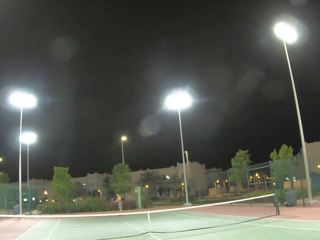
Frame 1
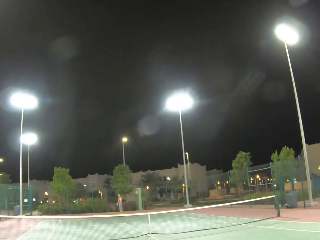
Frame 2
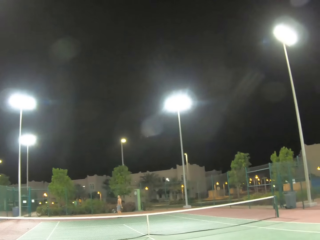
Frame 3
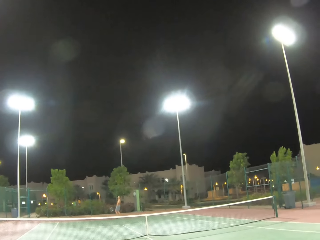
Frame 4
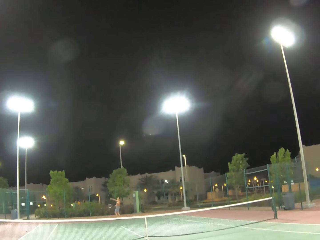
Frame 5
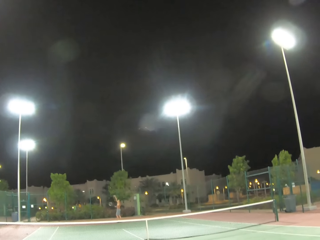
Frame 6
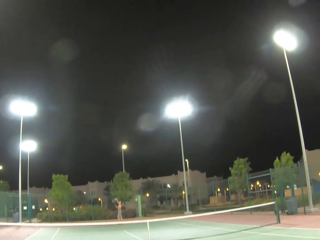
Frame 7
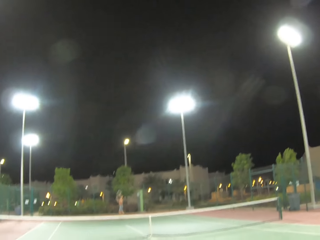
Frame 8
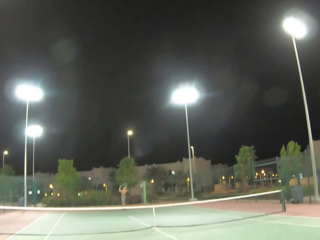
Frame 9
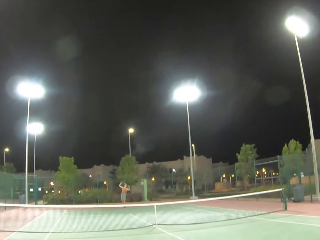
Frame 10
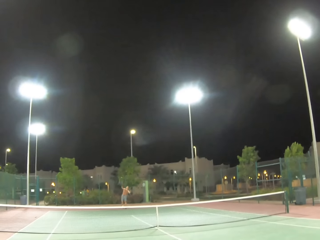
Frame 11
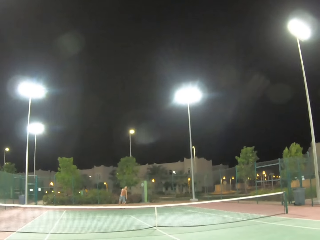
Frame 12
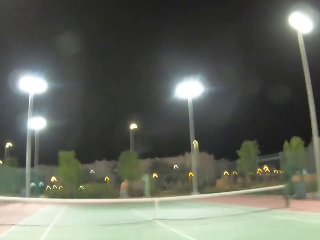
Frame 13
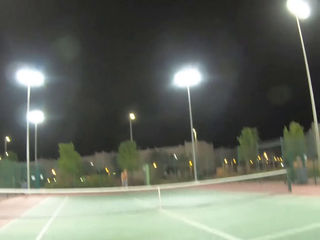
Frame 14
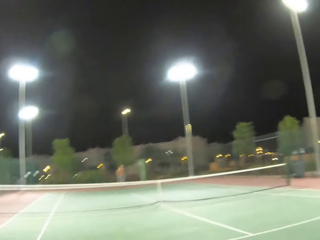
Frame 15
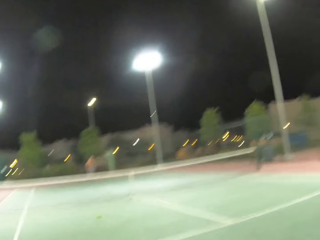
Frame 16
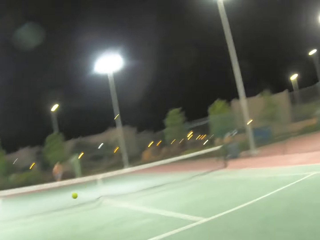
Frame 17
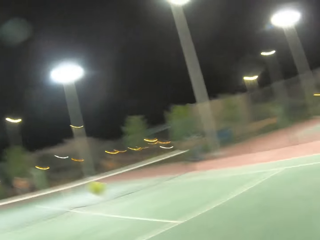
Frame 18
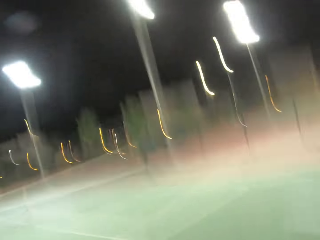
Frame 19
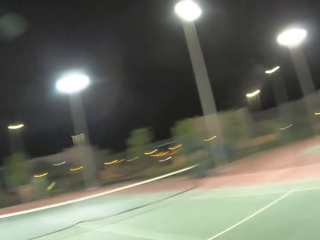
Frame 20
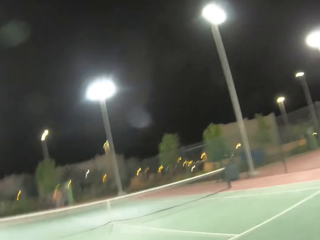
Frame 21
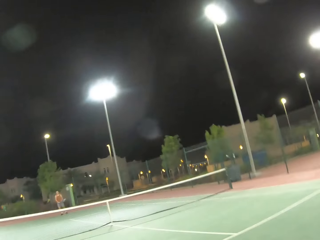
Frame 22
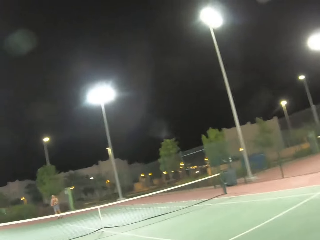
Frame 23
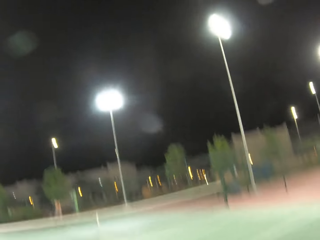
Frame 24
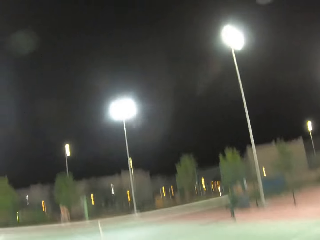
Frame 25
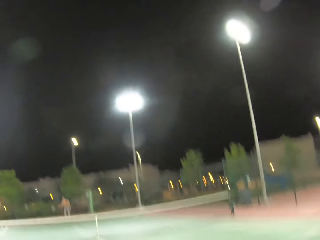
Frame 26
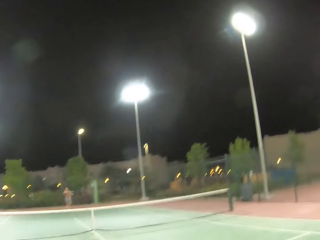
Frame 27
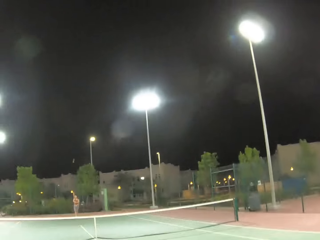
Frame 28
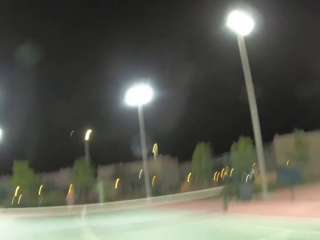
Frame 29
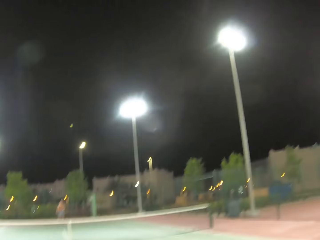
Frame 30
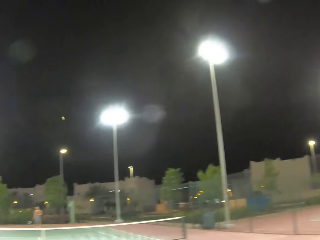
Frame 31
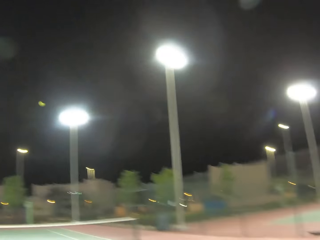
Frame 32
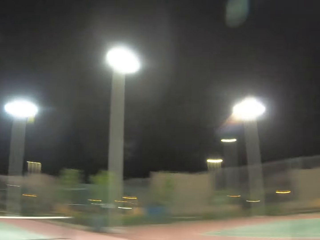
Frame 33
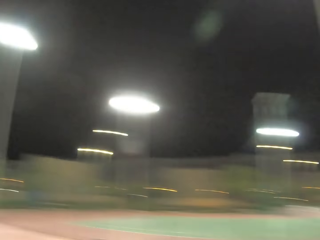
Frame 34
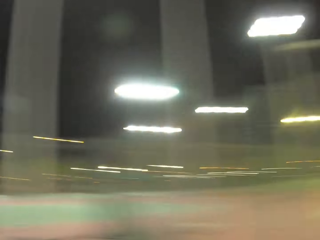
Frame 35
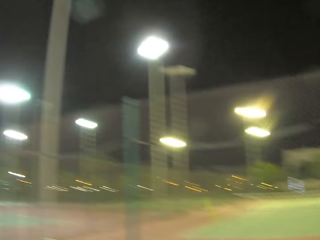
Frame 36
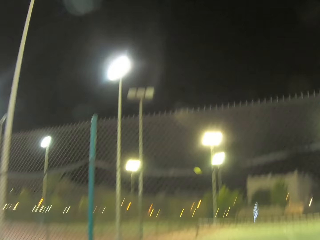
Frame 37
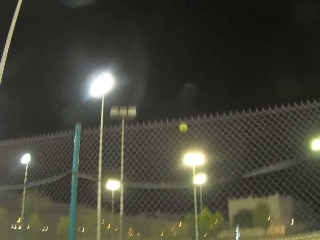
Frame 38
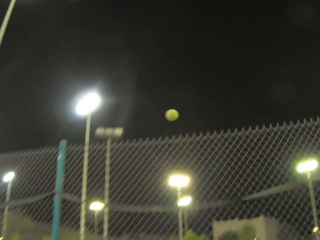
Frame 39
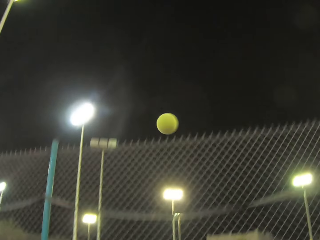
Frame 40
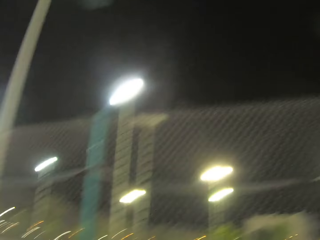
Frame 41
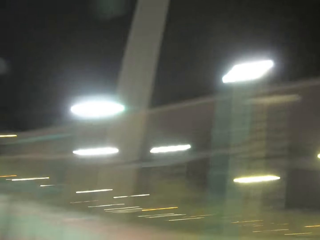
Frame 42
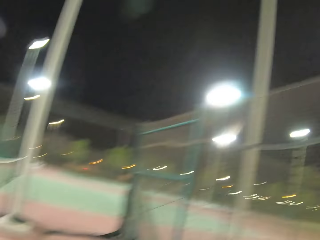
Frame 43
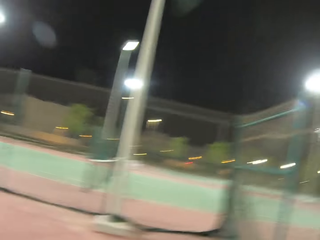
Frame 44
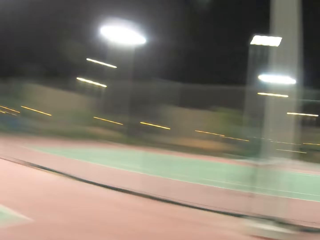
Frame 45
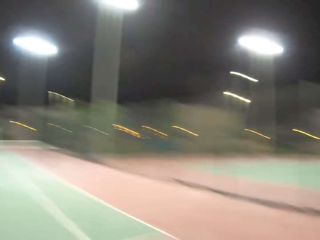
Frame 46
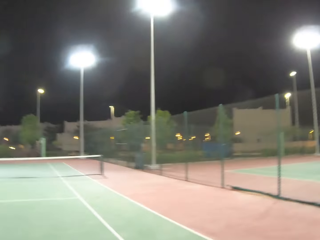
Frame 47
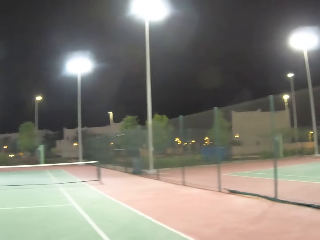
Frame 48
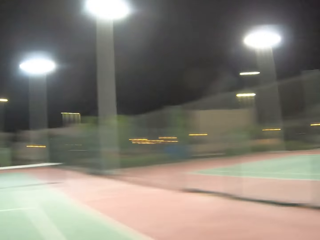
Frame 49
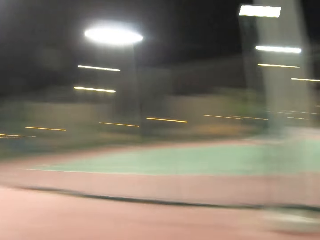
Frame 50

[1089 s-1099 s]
A man passes a tennis ball with a racket. The camera wearer plays tennis with the man. They pass the tennis ball with a racket.

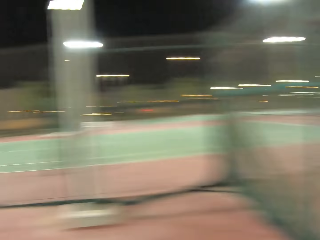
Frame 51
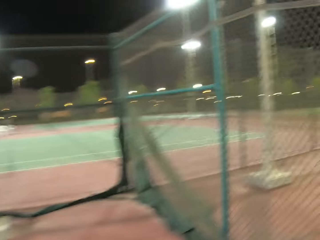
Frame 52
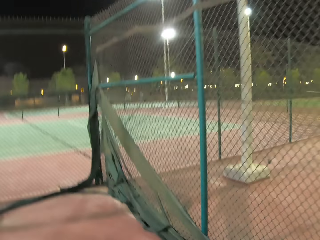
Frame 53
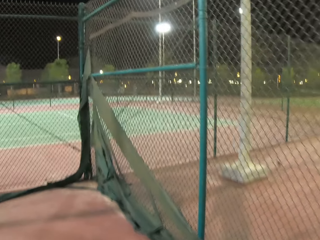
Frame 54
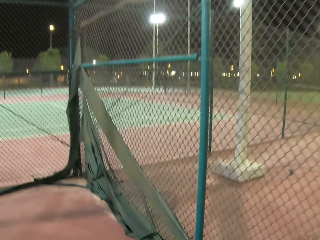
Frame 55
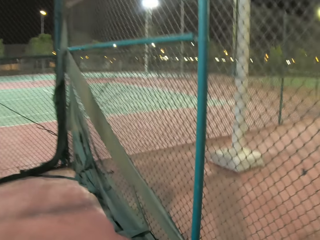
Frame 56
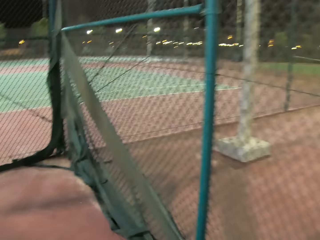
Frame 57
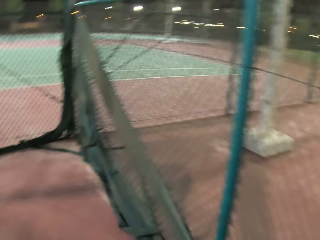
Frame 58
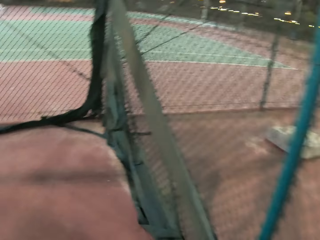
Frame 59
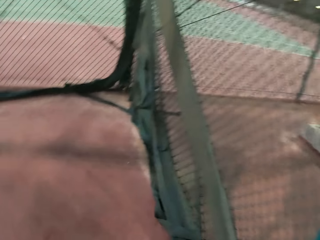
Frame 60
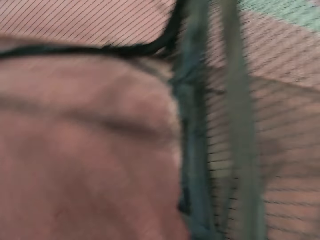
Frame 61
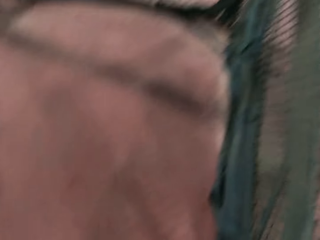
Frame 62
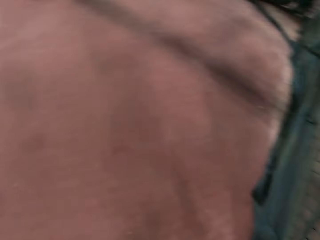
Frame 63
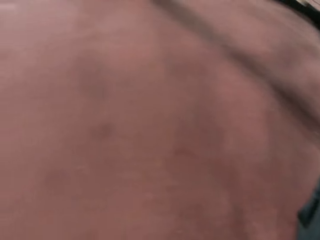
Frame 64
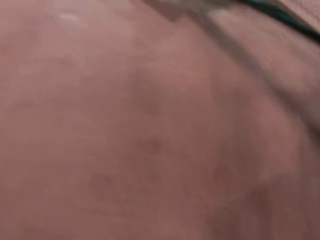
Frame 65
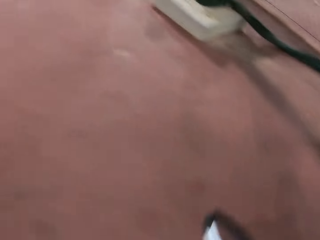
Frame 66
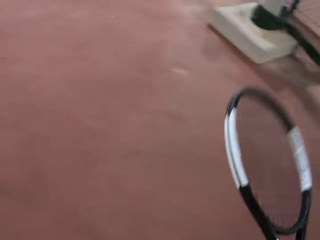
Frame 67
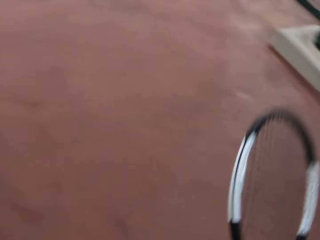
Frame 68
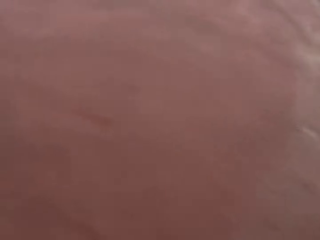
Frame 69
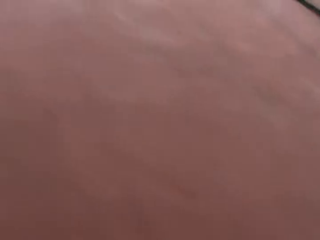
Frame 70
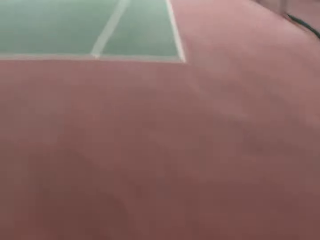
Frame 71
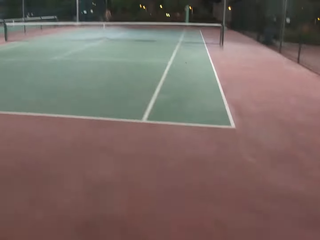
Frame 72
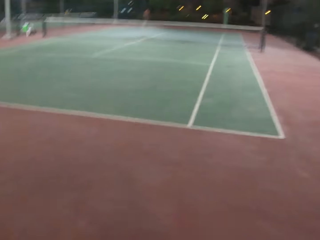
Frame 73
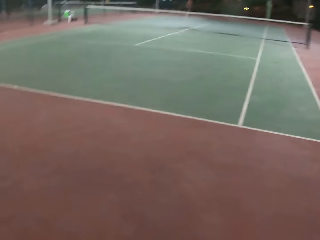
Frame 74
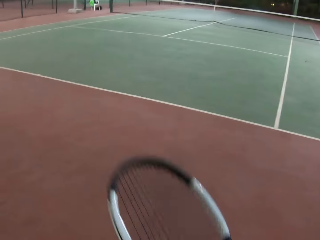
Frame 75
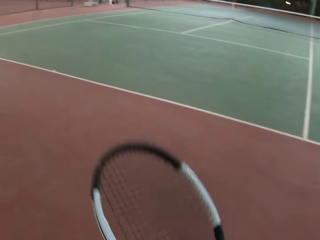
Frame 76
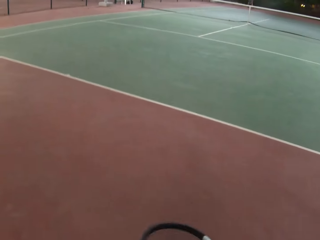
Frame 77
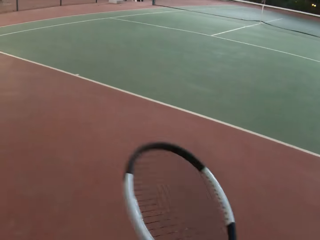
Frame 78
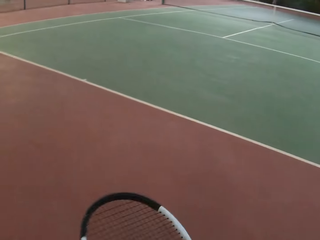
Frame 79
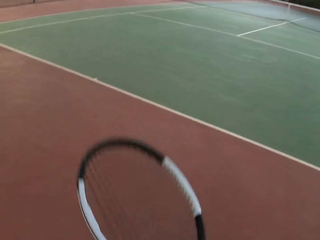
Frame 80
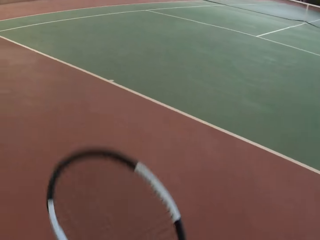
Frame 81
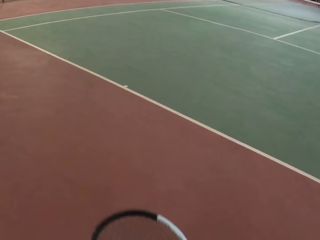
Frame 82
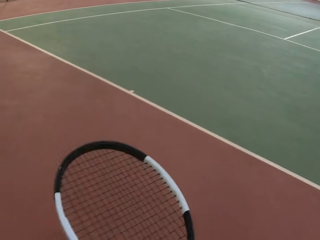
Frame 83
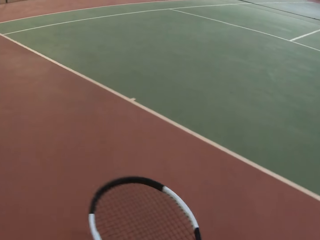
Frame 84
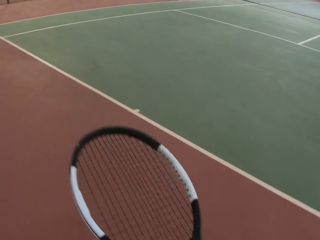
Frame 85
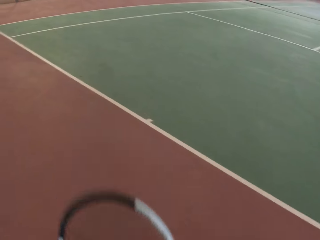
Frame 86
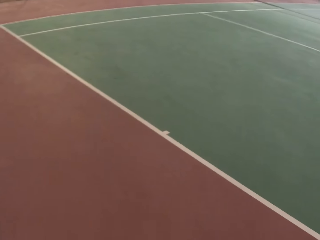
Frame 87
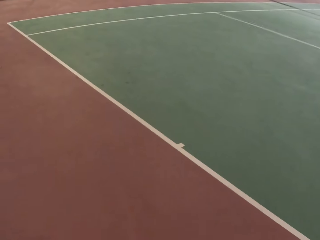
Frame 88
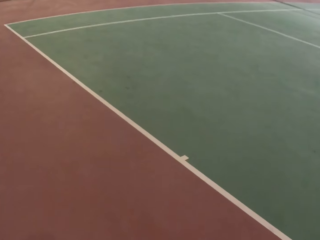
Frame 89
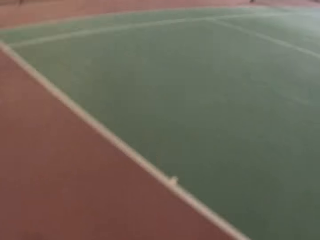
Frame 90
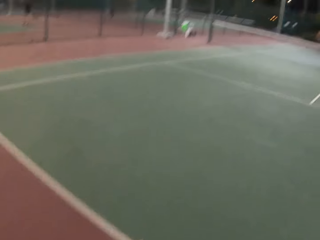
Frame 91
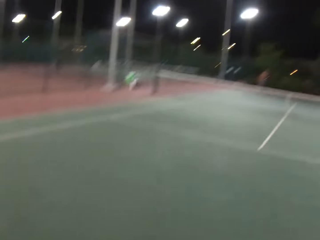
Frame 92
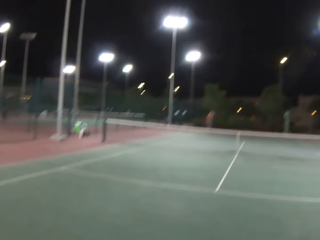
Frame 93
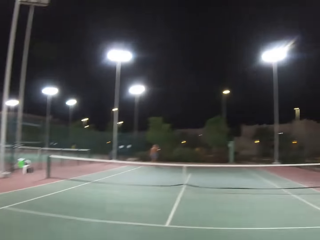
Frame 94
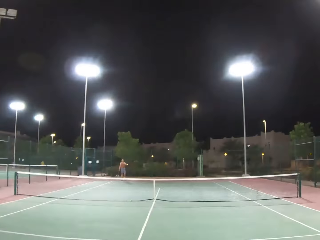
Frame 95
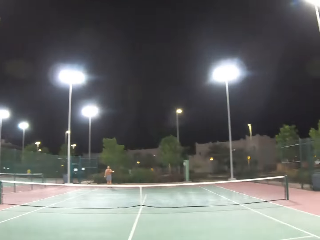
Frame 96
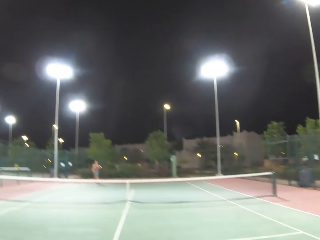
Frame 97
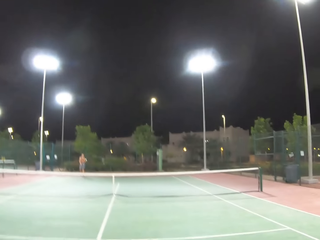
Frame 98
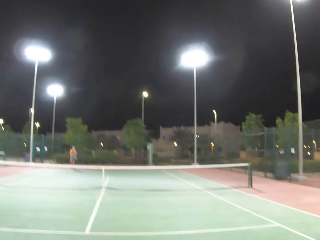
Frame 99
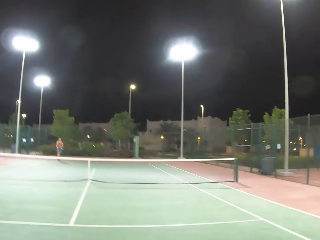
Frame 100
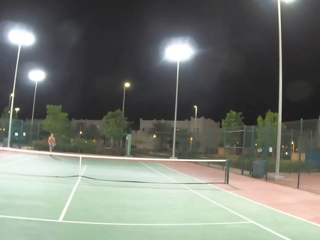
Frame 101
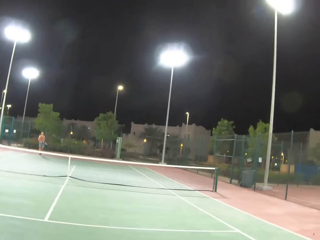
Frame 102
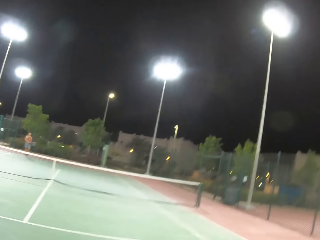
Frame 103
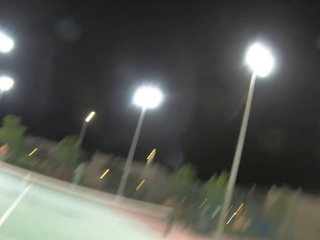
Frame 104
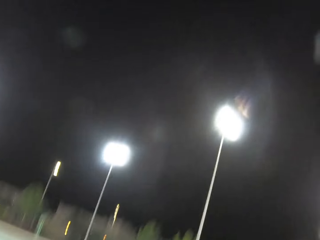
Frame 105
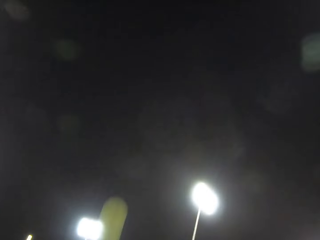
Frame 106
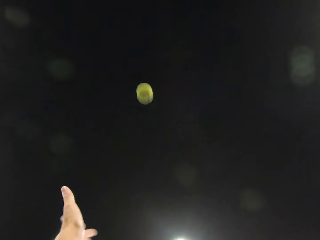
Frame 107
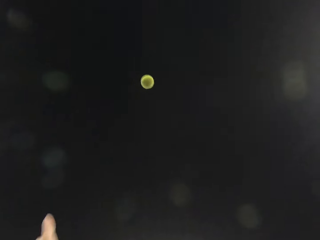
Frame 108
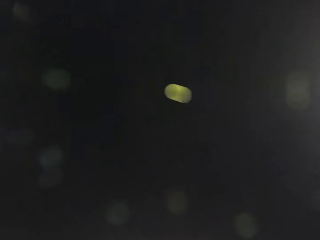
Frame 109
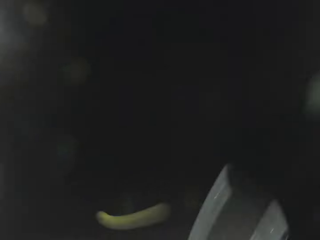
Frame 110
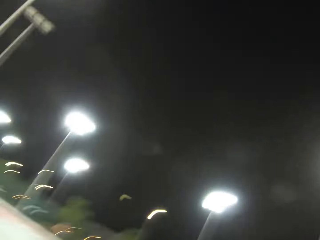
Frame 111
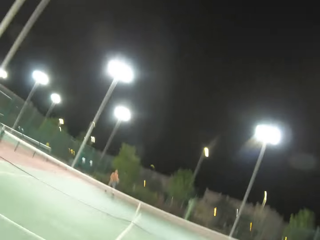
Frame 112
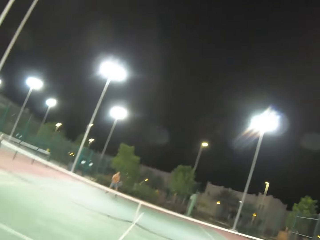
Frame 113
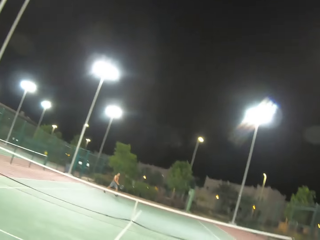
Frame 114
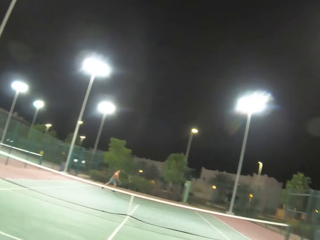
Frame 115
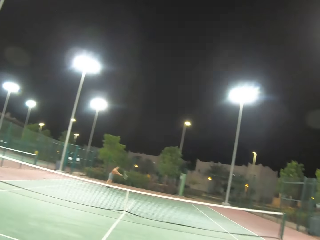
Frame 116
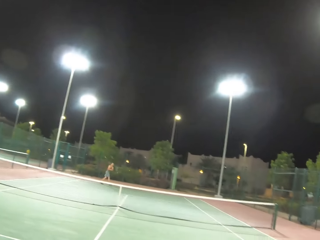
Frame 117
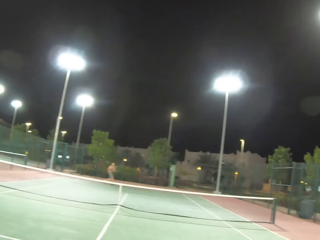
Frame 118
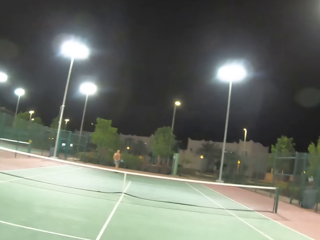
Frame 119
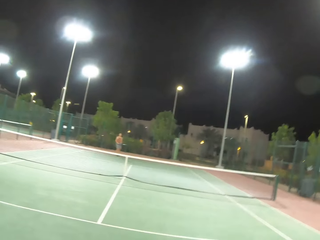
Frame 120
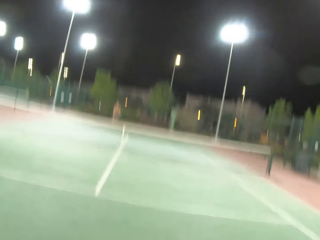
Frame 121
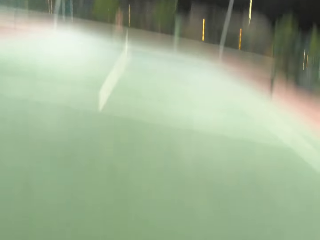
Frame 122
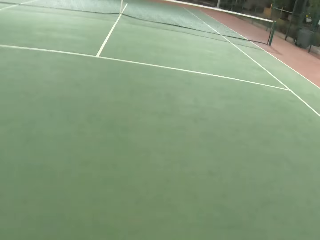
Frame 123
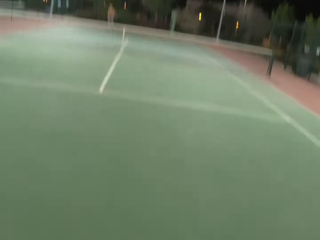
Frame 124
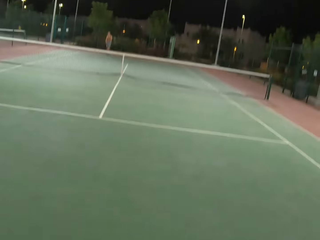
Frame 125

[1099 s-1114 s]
The camera wearer walks around in the tennis court. They hold a tennis racket in the court. They walk around in the tennis court. They serve a tennis ball in the court.
